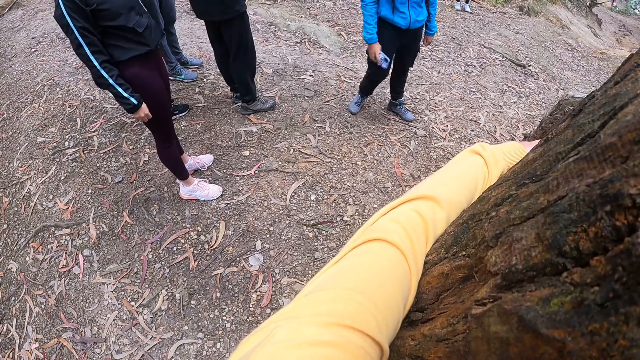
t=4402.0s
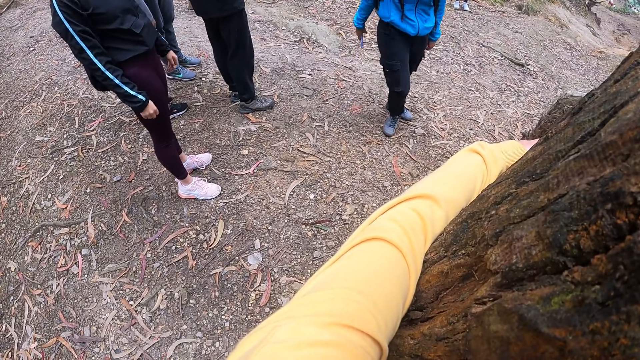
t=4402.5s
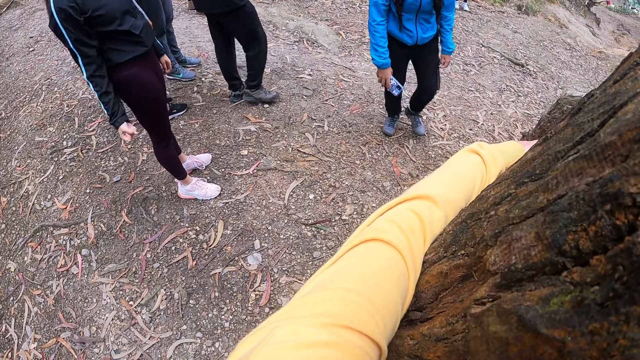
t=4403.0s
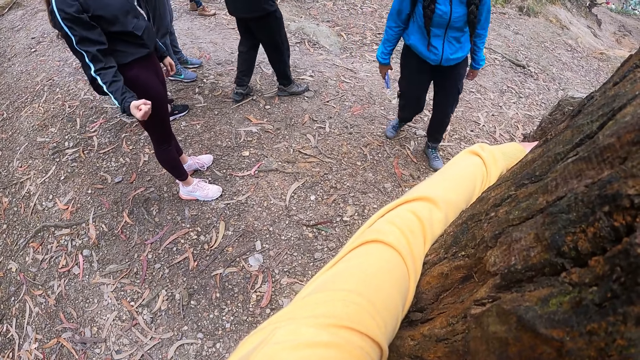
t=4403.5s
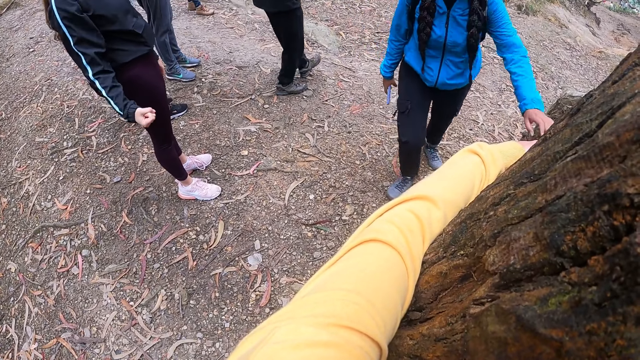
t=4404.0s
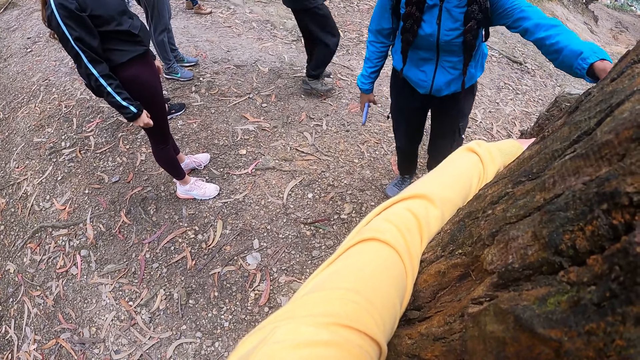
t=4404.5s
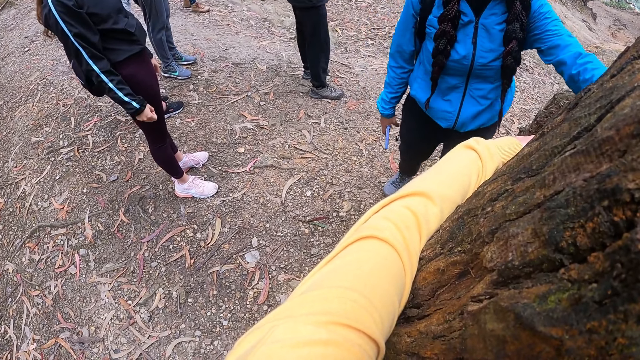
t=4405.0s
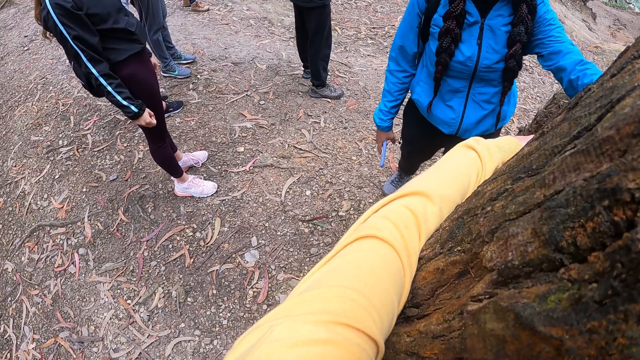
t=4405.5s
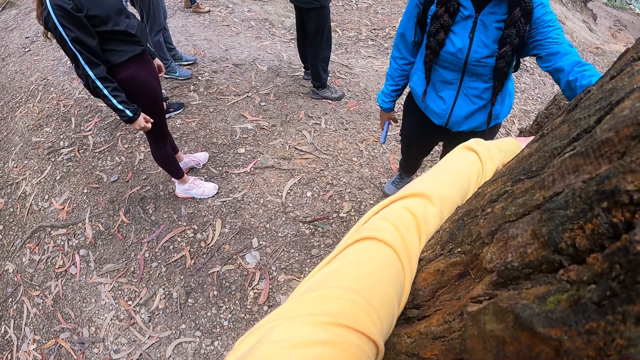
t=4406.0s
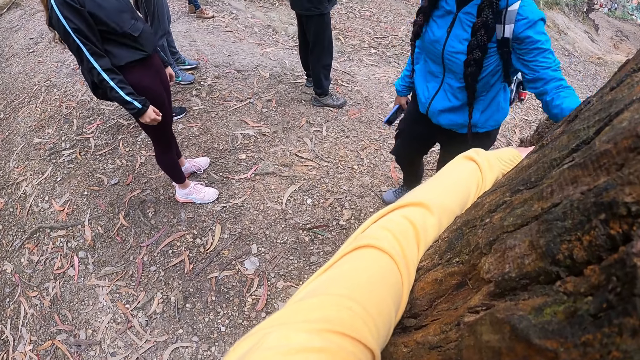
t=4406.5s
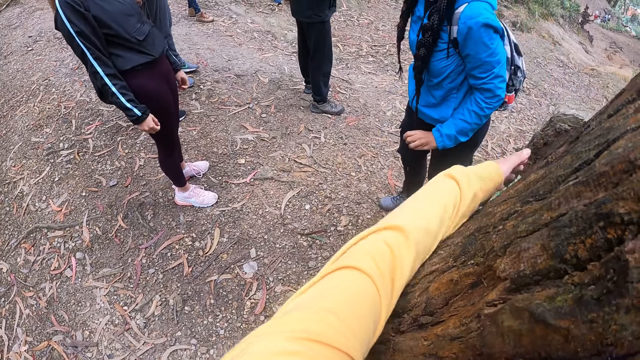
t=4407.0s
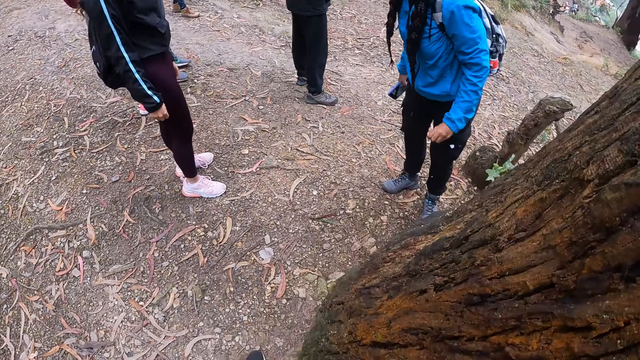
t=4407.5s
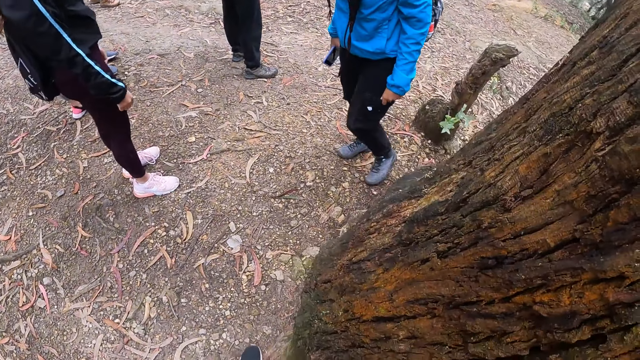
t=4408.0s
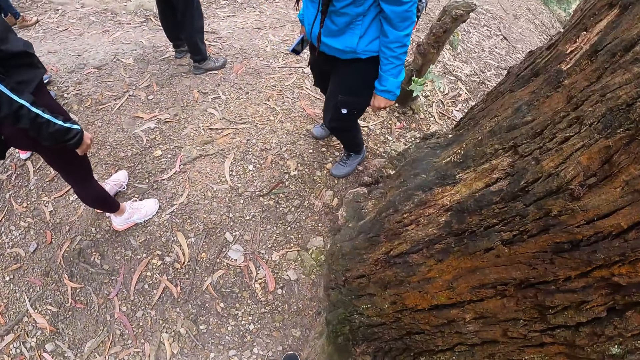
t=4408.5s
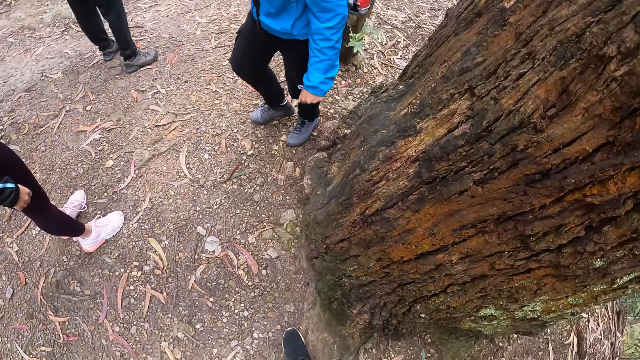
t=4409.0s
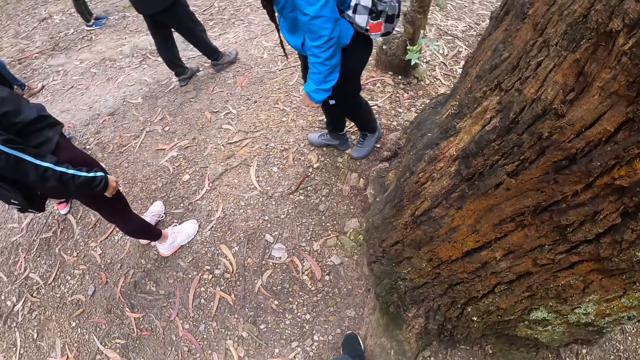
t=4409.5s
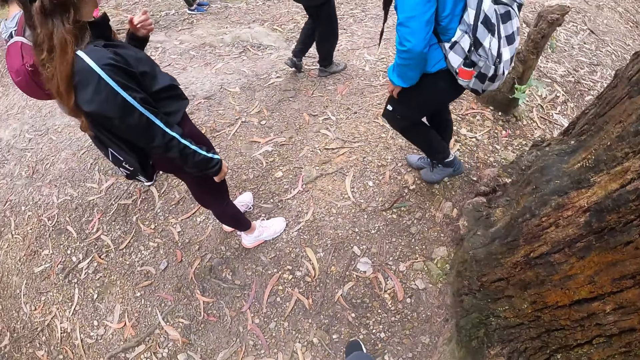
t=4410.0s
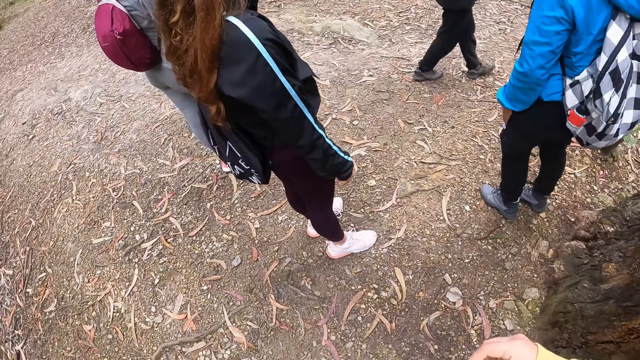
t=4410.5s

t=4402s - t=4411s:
A hiker moves the hand with the phone down. The hiker moves towards the tree. Another person shakes the hand. The hiker touches the tree with her left hand. The hiker removes her left hand from the tree. The camera wearer removes her left hand from the tree. The other person removes the hand from the eye.

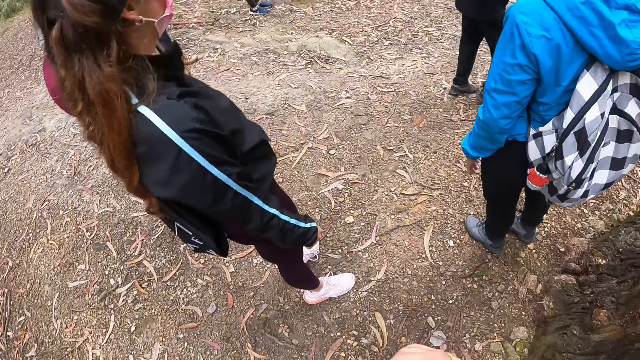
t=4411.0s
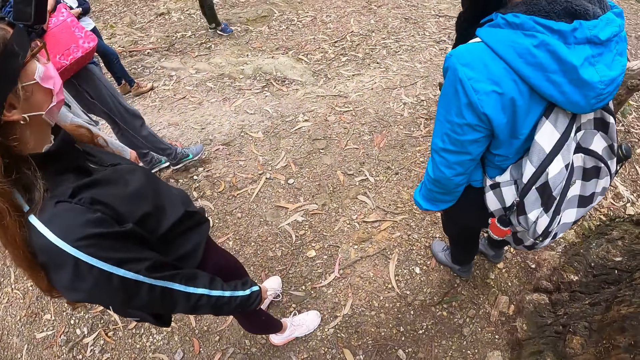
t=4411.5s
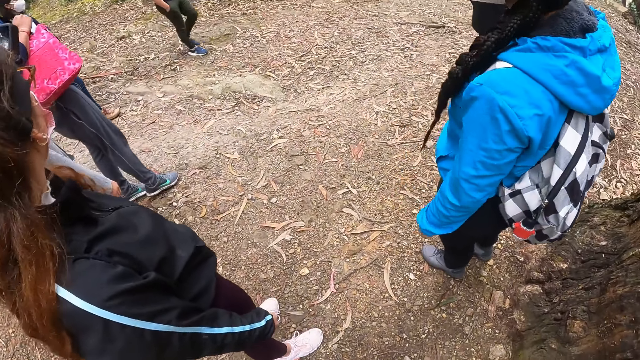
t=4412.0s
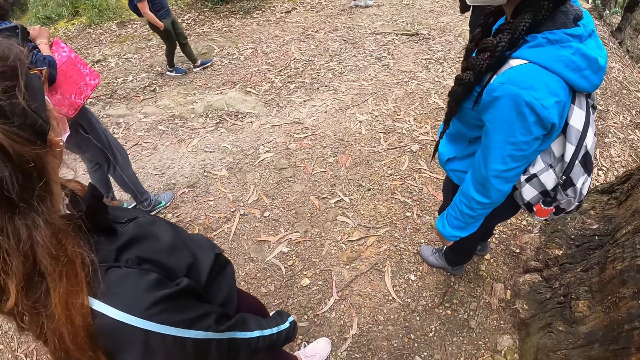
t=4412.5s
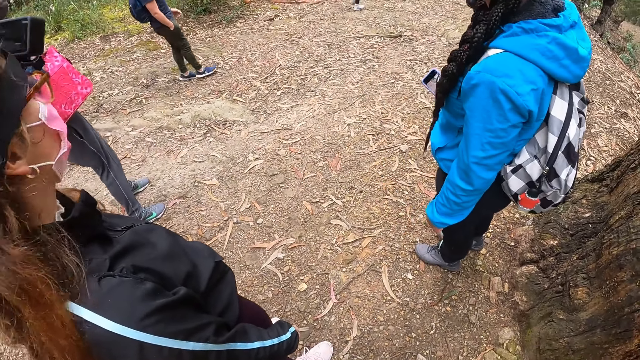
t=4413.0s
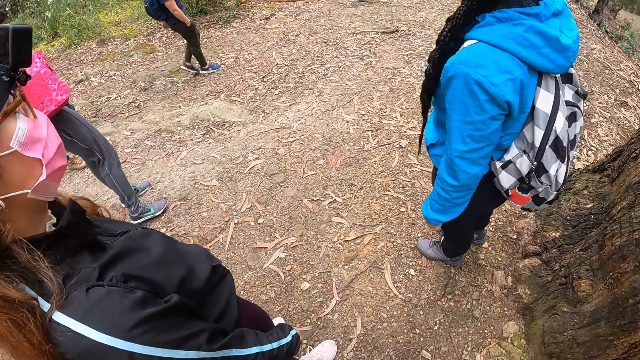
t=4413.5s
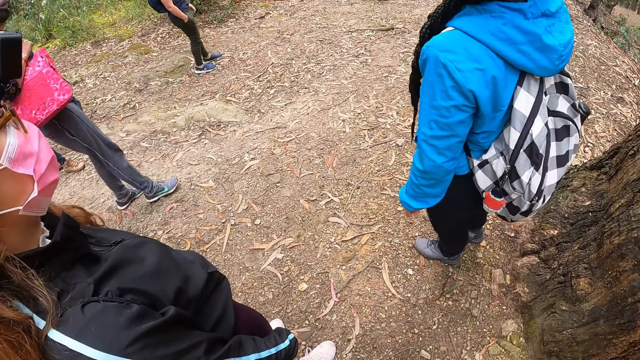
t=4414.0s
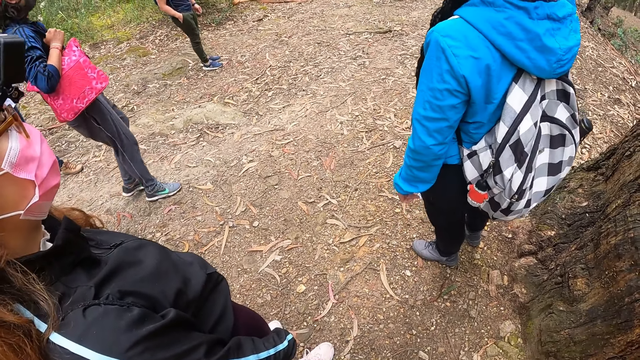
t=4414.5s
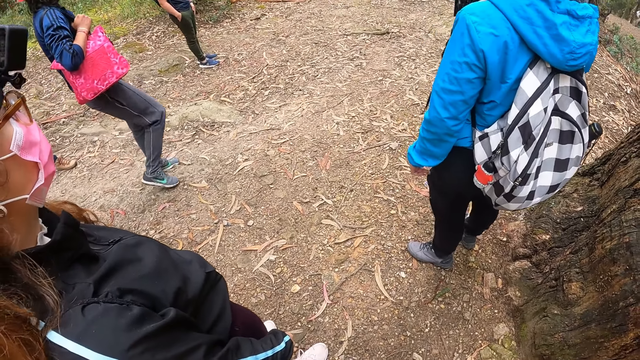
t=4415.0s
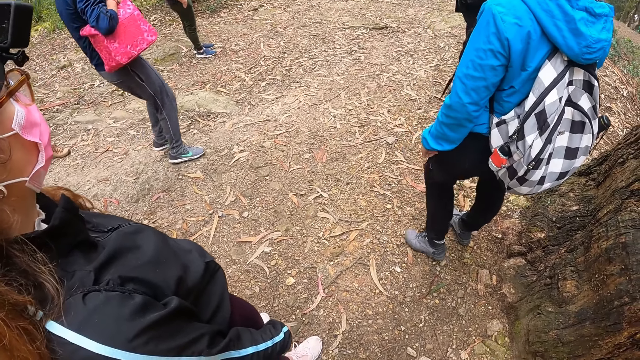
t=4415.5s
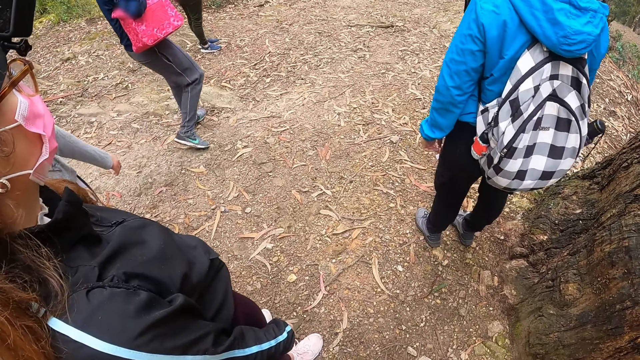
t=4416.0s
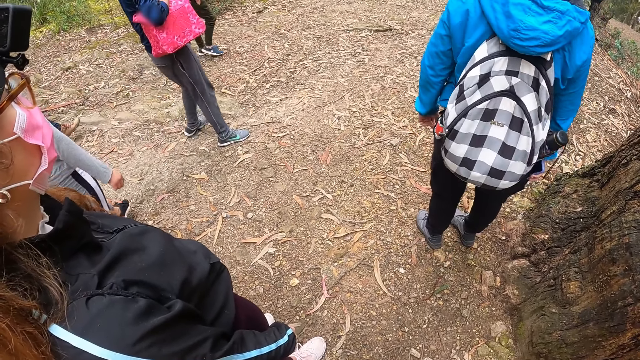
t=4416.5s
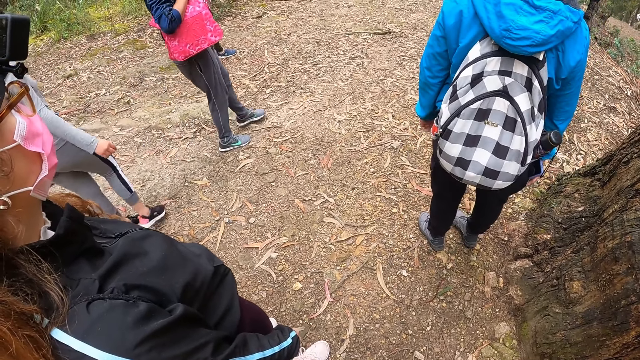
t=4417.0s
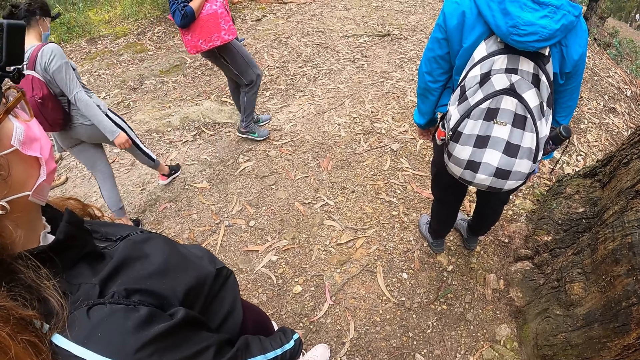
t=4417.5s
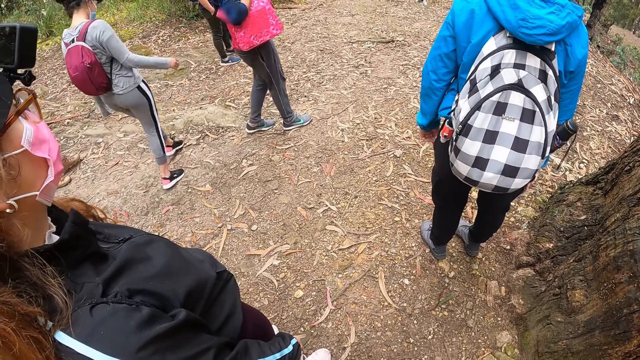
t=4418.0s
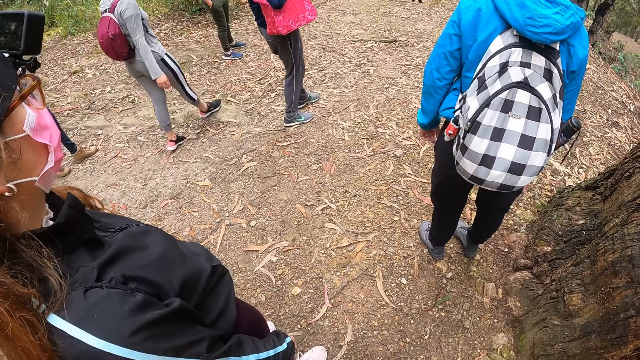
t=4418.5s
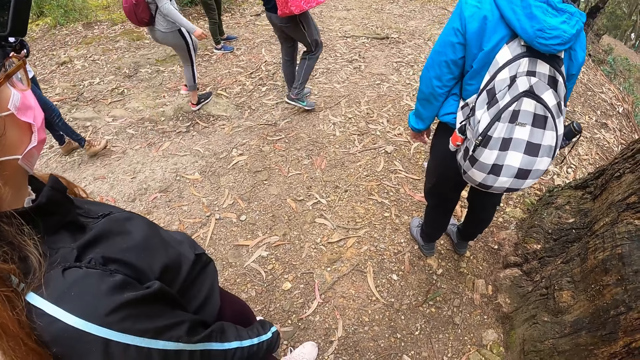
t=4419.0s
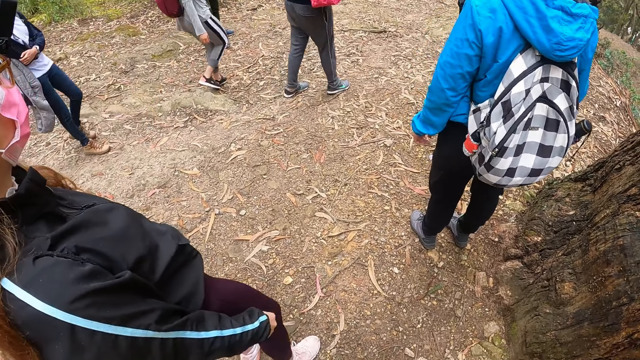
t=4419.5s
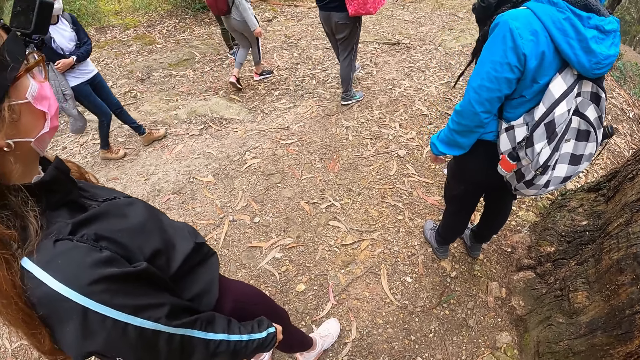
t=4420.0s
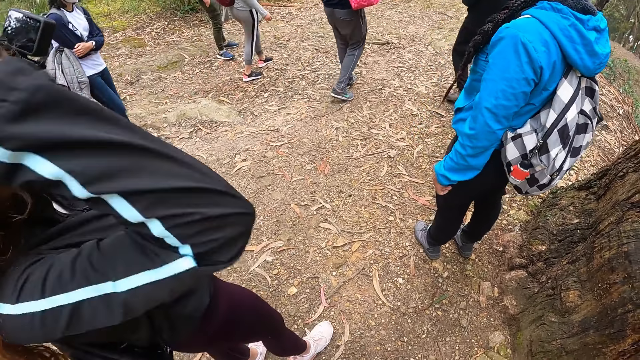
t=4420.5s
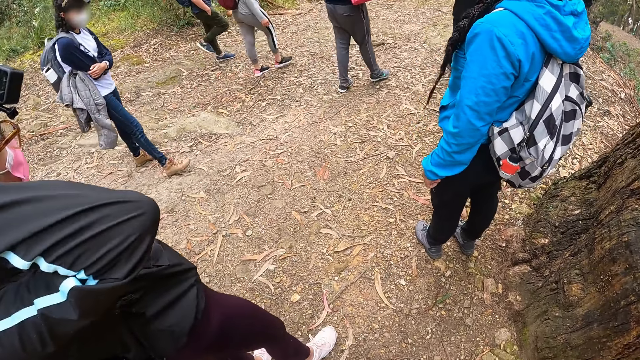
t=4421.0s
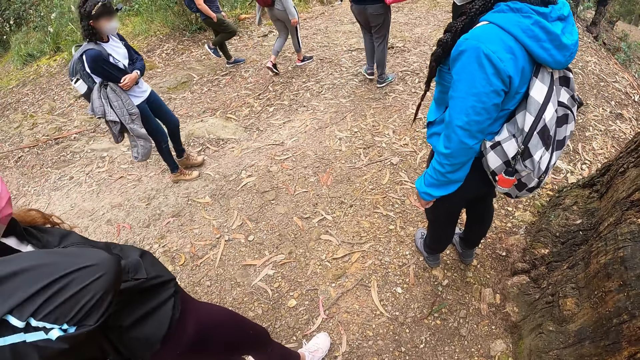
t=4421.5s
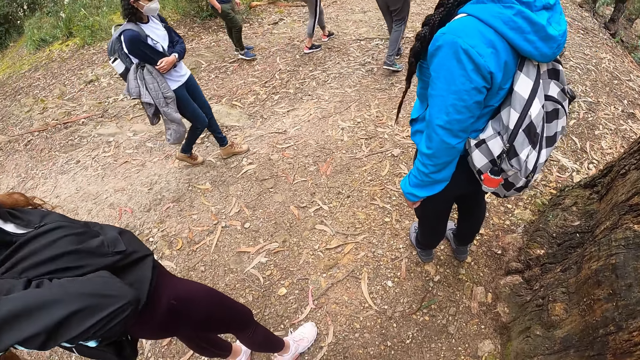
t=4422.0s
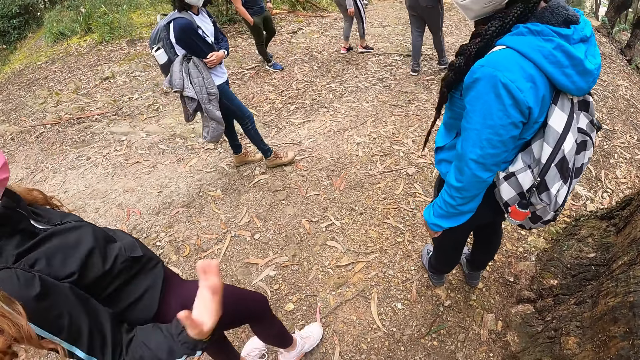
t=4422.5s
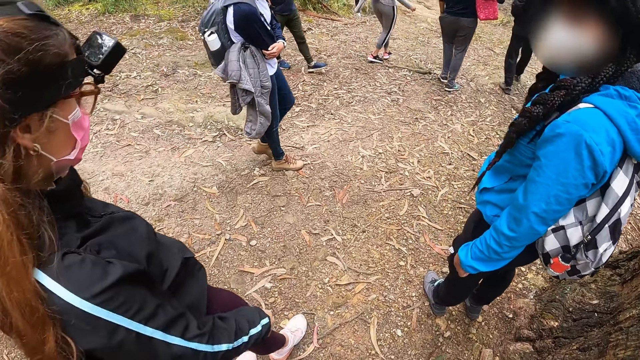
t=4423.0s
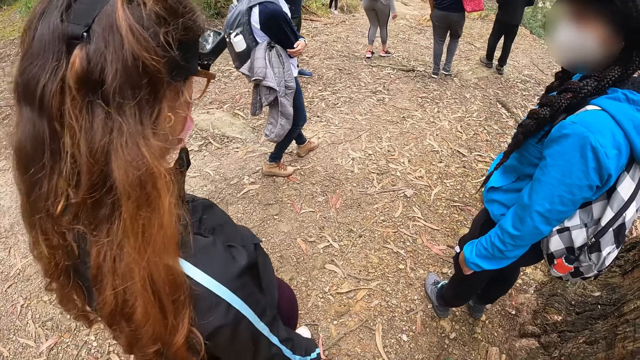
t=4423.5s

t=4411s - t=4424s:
A person walks in the path. Another person walks in the path. A third person walks in the path. The group of hikers moves along the path. A hiker moves her right hand towards her head. The hiker walks in the path.
